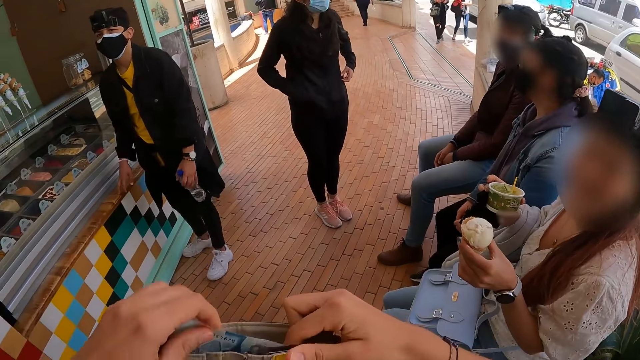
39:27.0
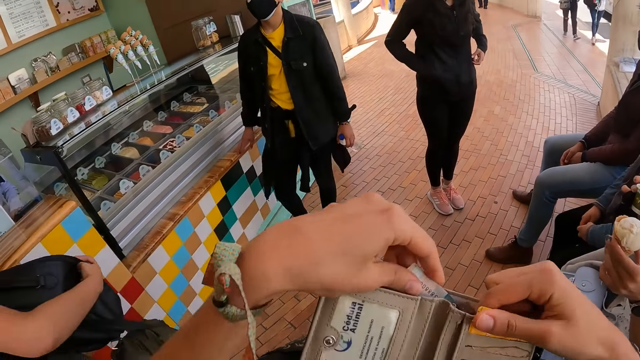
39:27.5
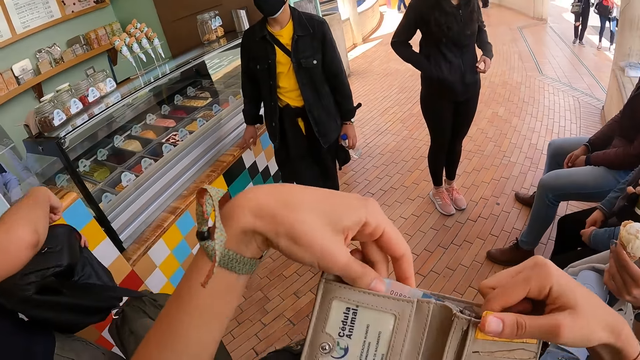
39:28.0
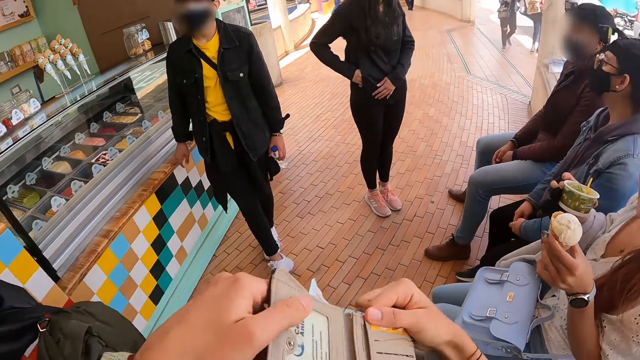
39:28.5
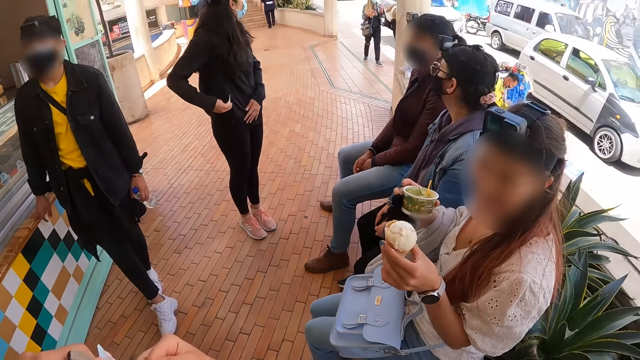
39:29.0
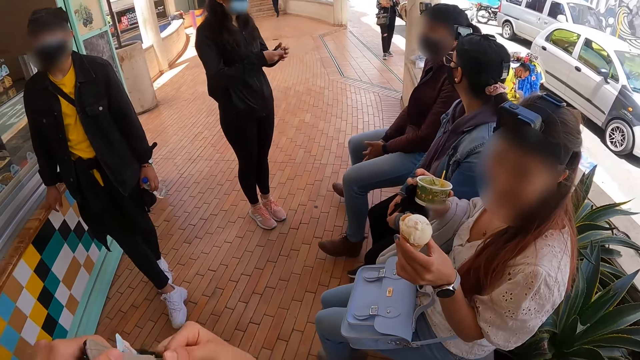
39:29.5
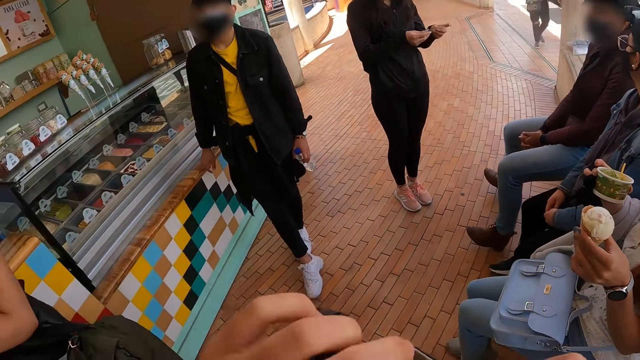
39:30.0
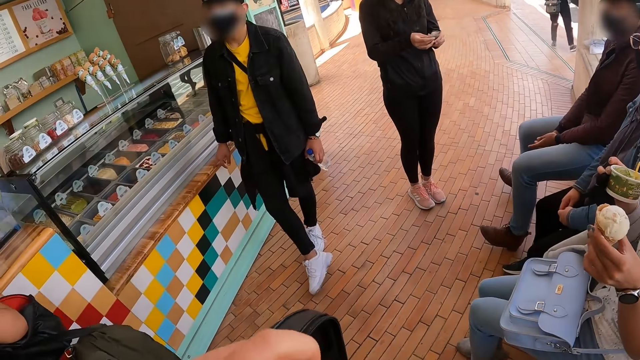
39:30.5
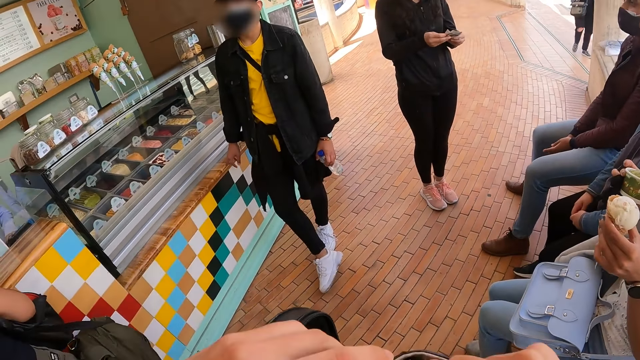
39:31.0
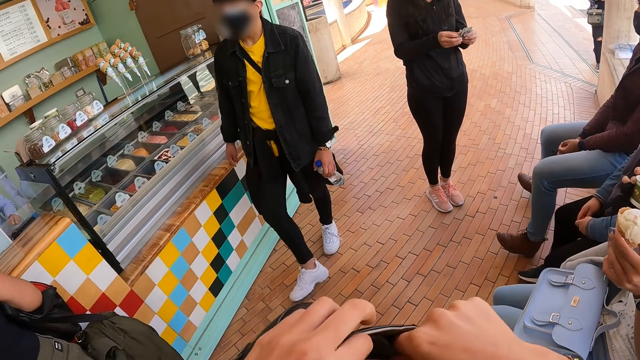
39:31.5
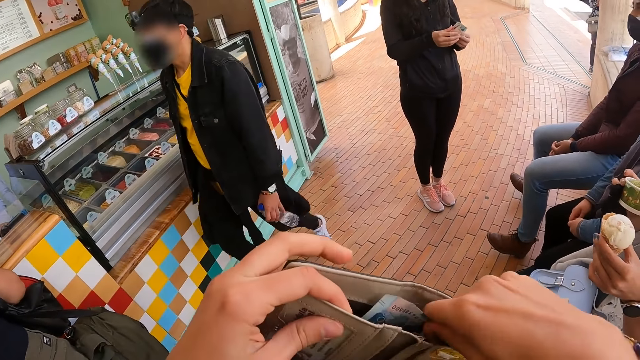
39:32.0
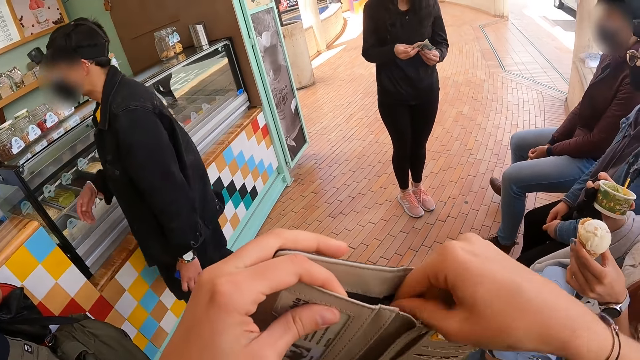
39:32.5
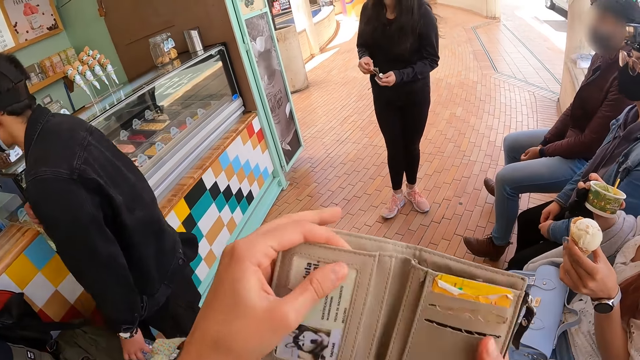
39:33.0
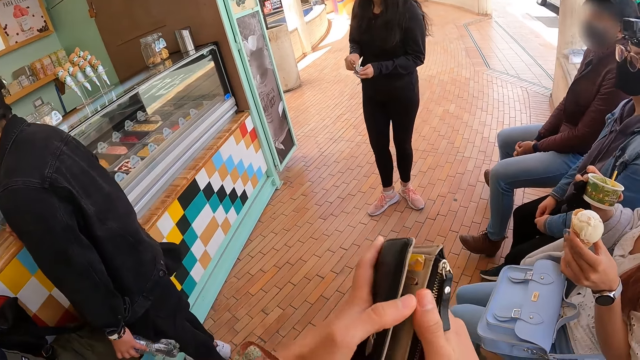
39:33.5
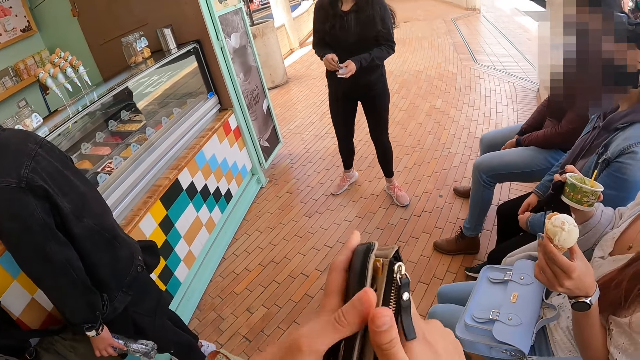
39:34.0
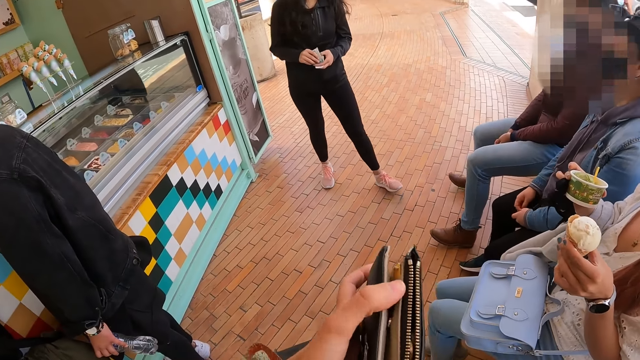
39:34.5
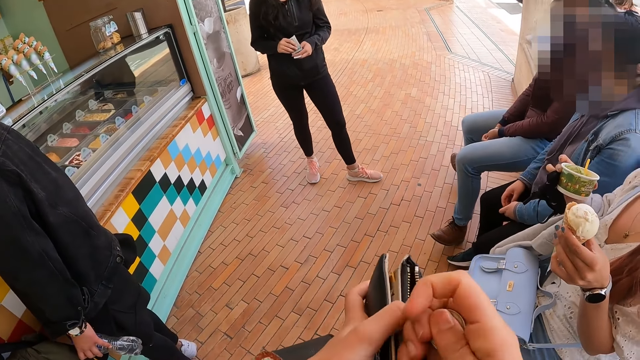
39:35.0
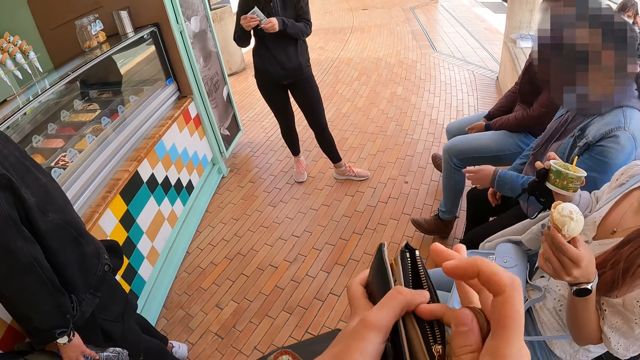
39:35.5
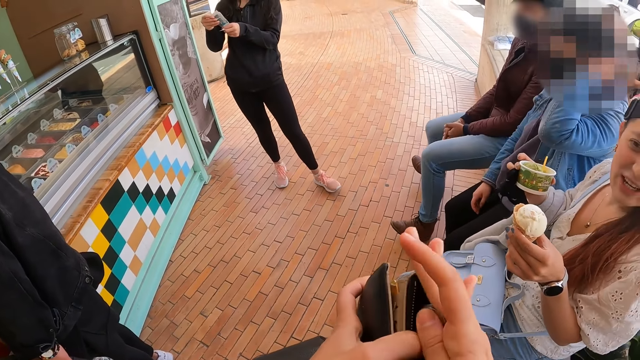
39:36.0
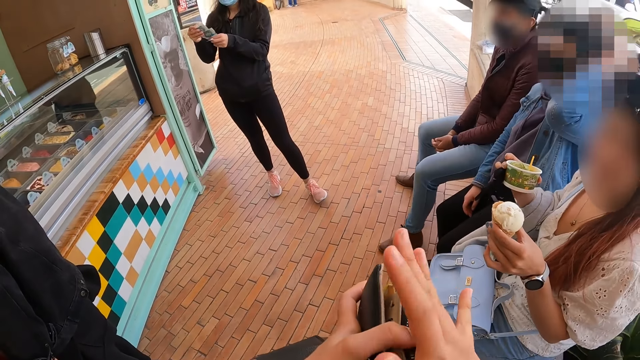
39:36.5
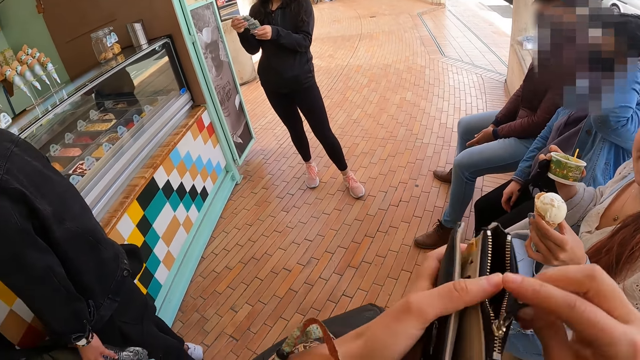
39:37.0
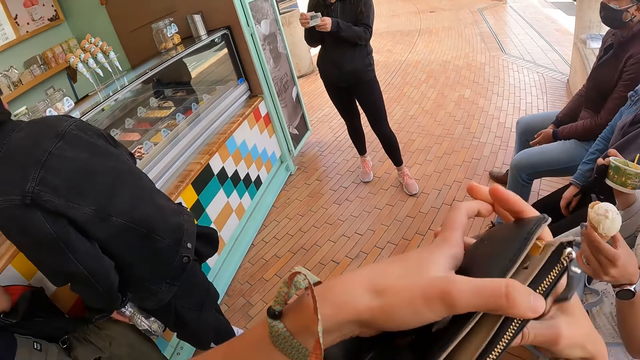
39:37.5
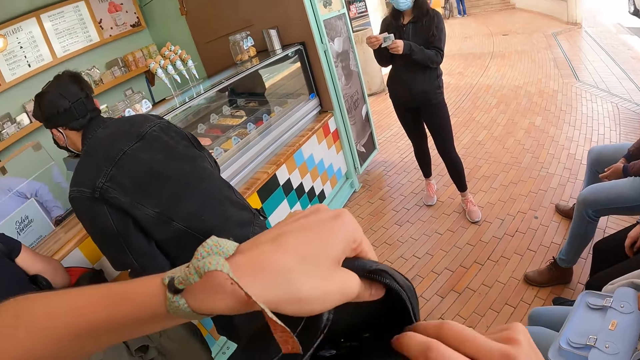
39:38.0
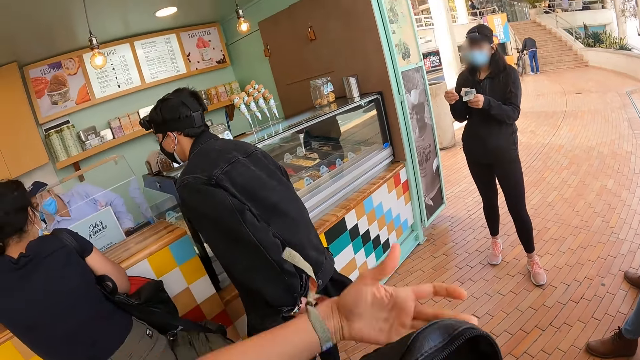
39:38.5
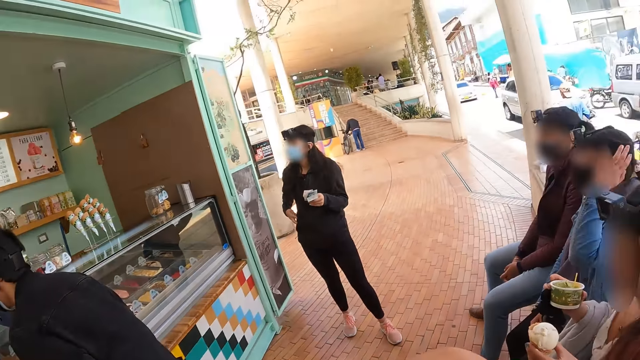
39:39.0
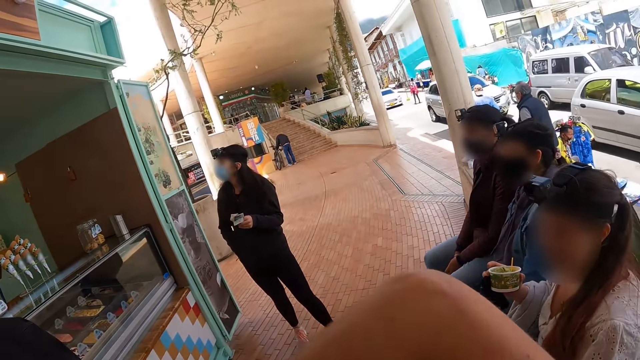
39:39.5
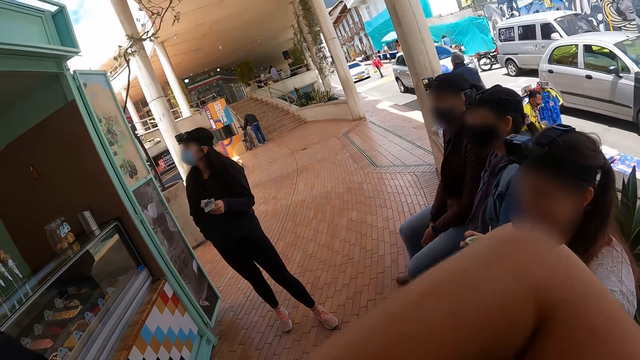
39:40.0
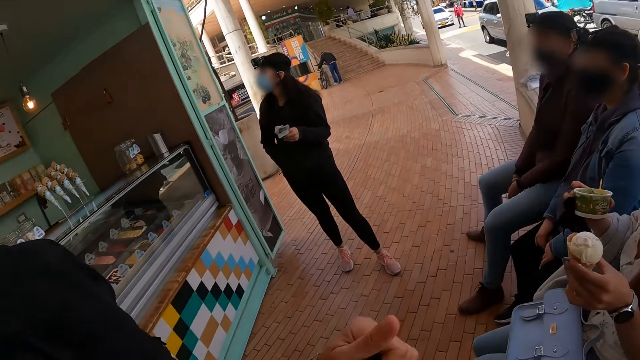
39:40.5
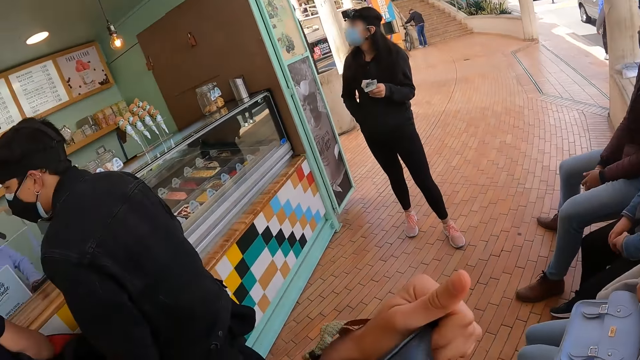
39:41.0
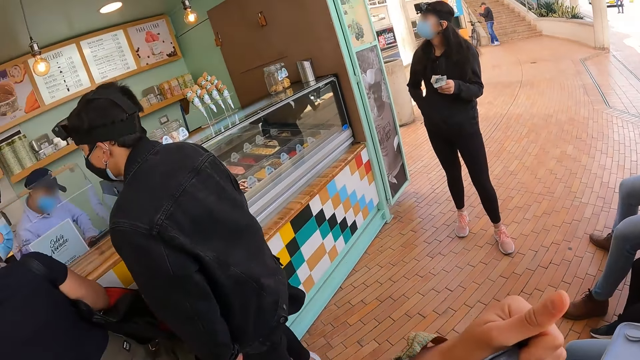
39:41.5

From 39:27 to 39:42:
The camera wearer closes the wallet. They zip the wallet. They put the coin in the wallet. They close the wallet. They put the wallet in the bag.

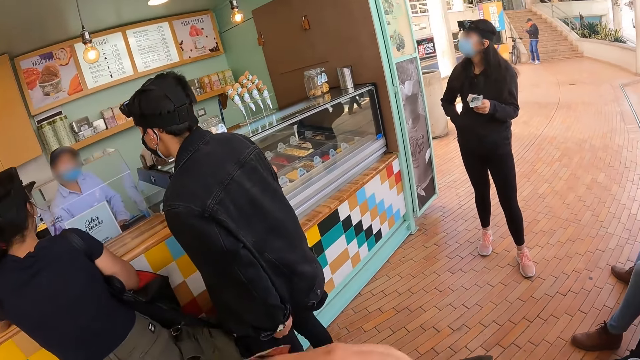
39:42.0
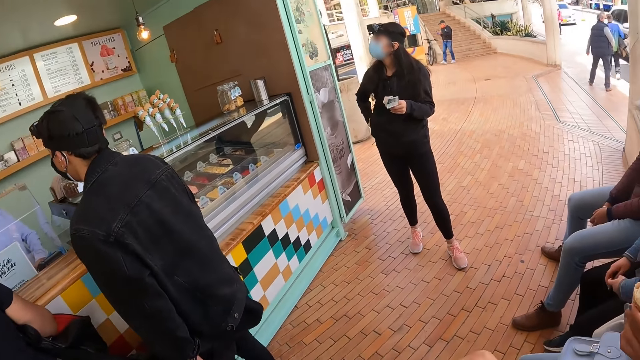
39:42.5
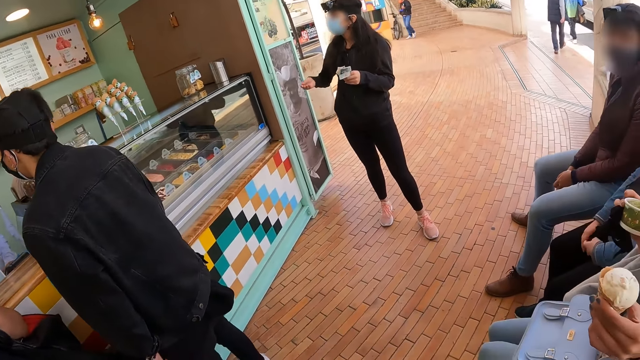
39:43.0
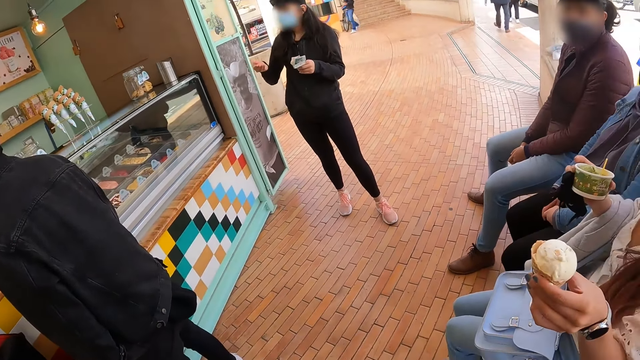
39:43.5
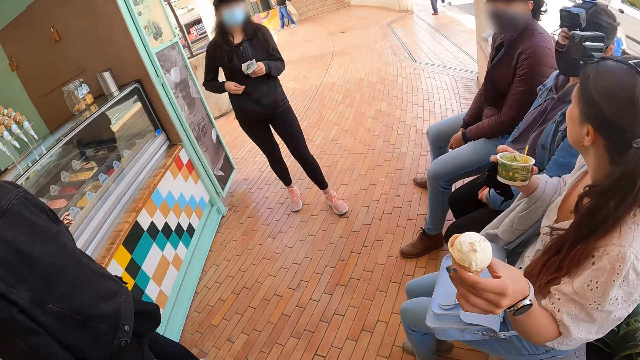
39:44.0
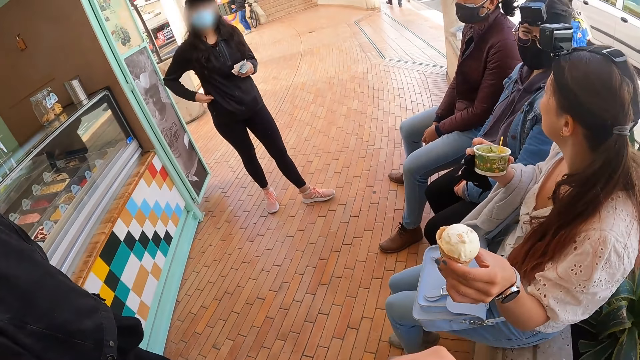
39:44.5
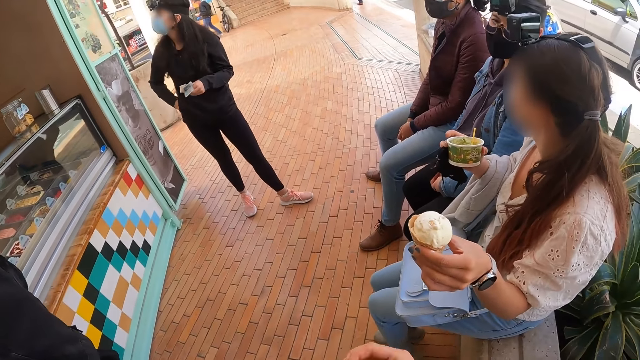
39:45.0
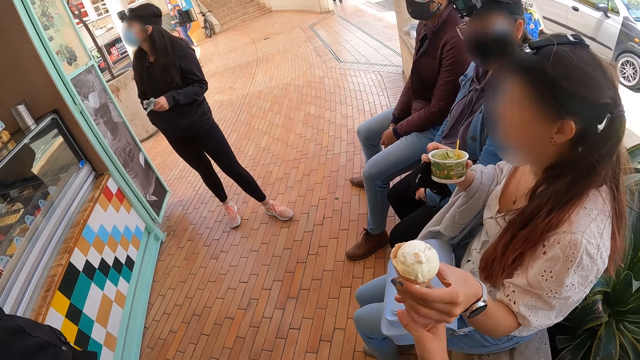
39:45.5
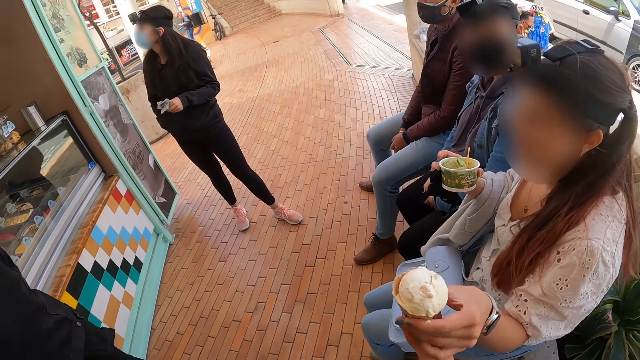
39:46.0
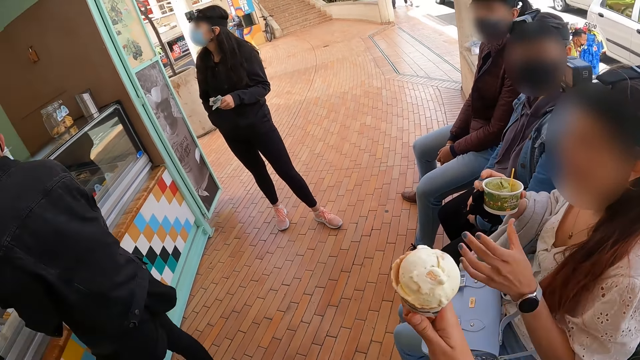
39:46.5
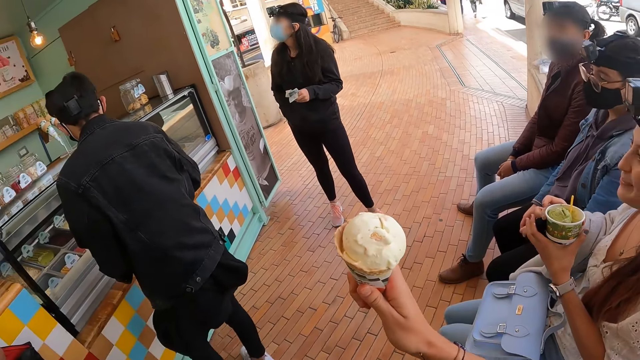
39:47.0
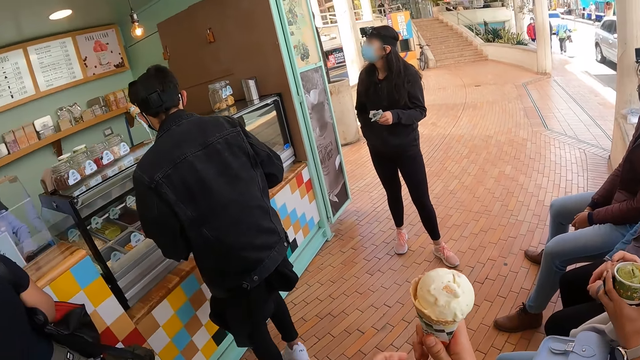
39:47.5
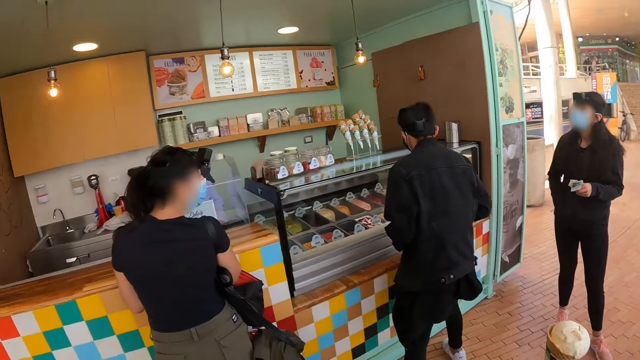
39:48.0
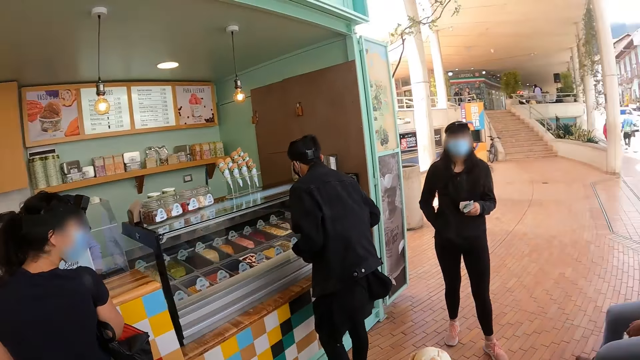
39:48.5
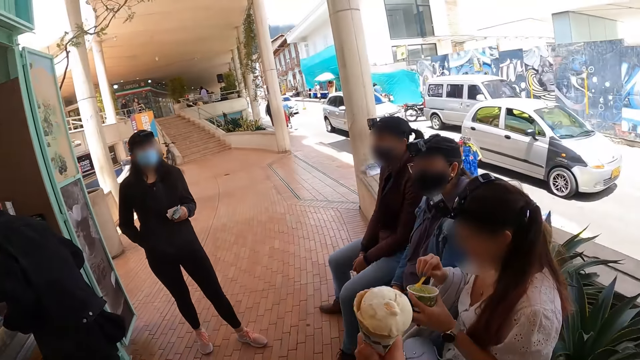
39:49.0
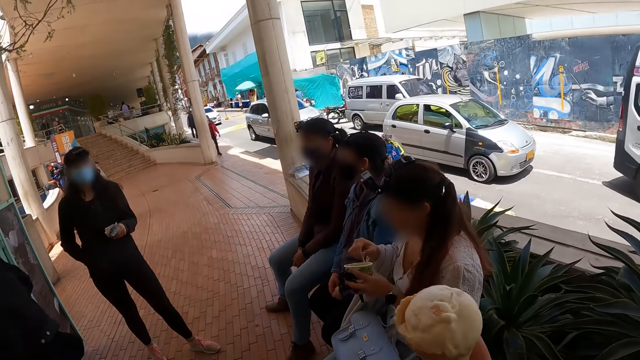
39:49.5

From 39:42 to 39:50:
The camera wearer takes the ice cream from a woman. They look around the room.
